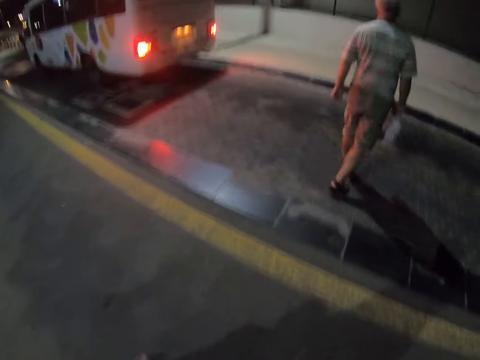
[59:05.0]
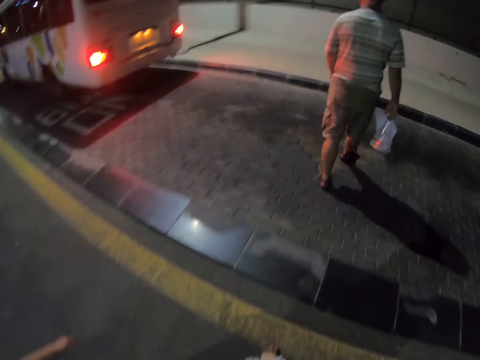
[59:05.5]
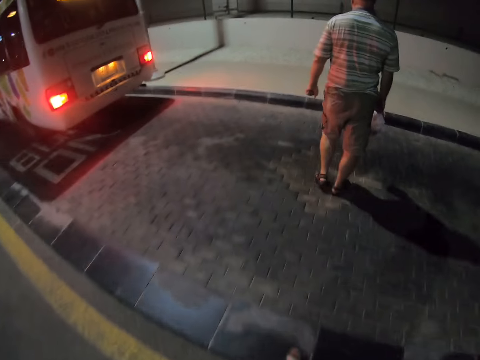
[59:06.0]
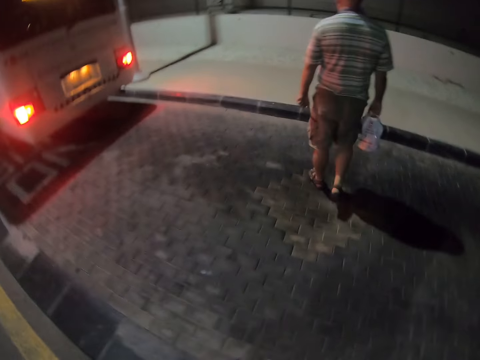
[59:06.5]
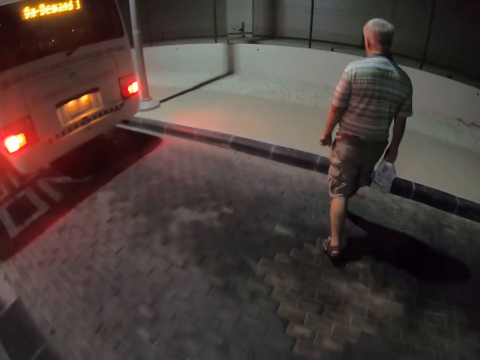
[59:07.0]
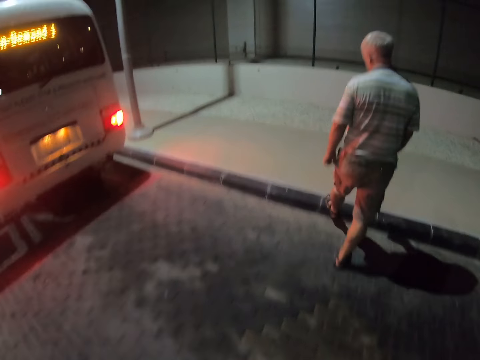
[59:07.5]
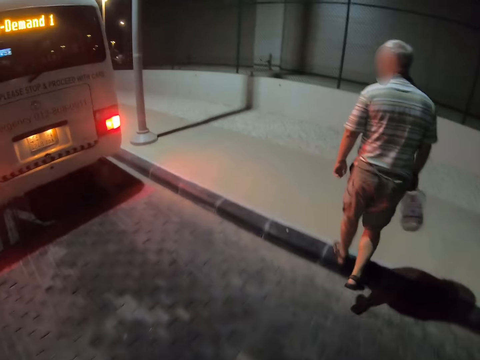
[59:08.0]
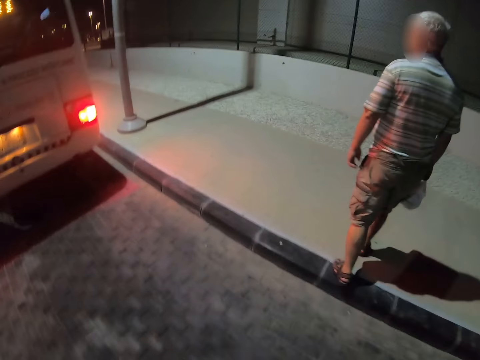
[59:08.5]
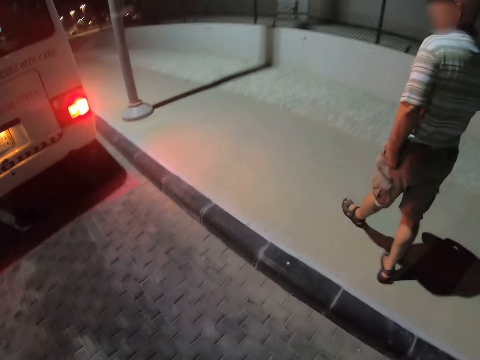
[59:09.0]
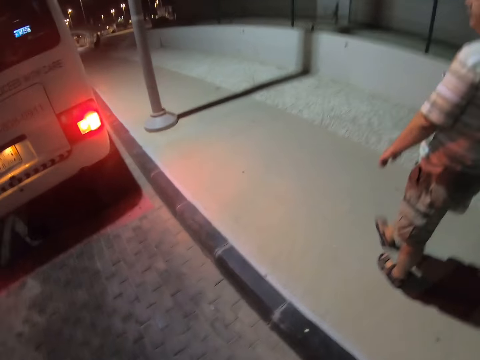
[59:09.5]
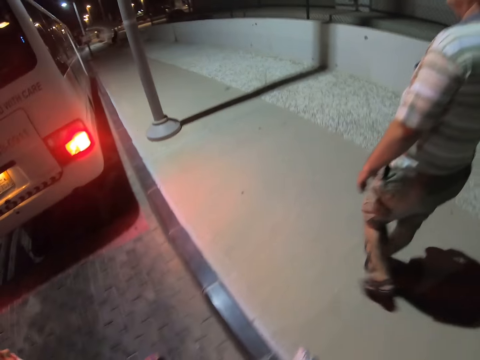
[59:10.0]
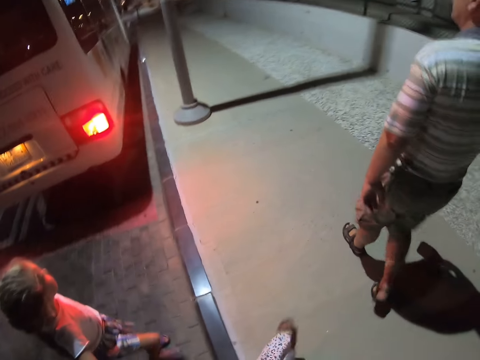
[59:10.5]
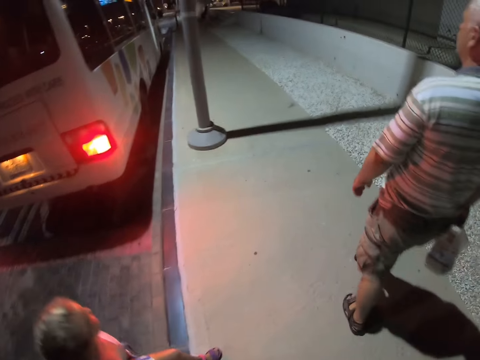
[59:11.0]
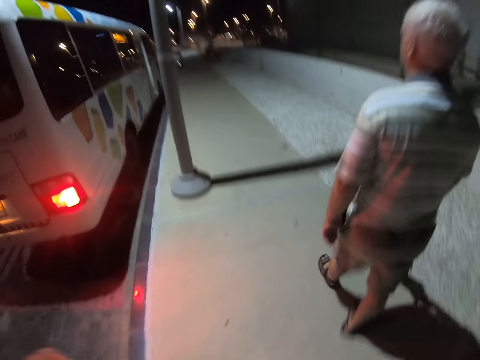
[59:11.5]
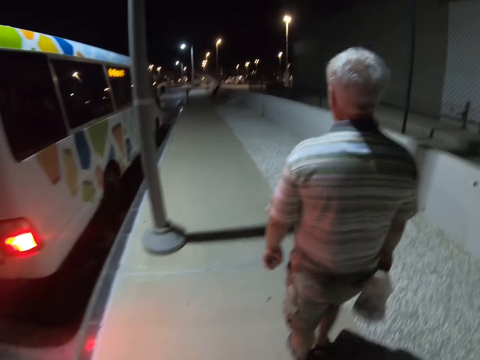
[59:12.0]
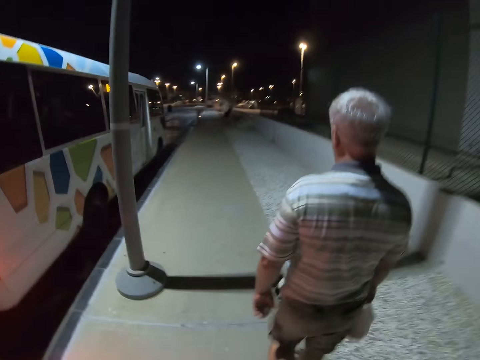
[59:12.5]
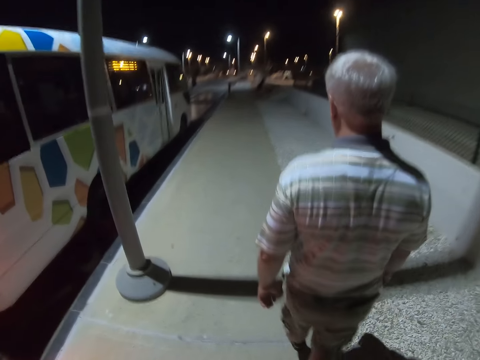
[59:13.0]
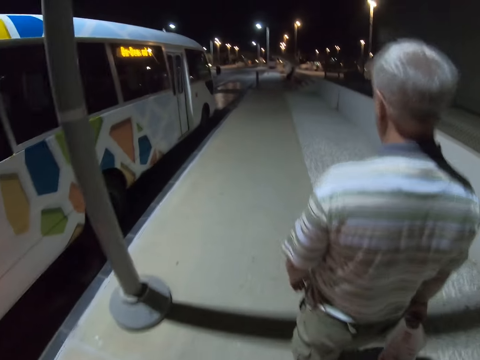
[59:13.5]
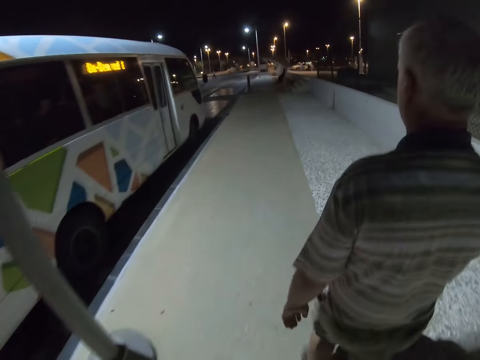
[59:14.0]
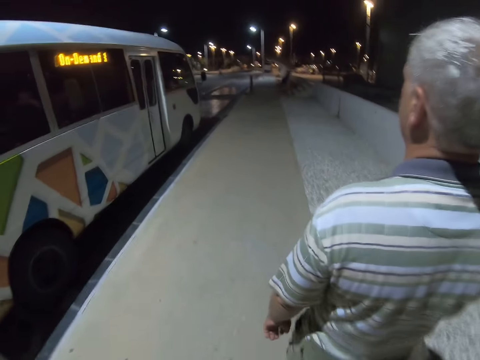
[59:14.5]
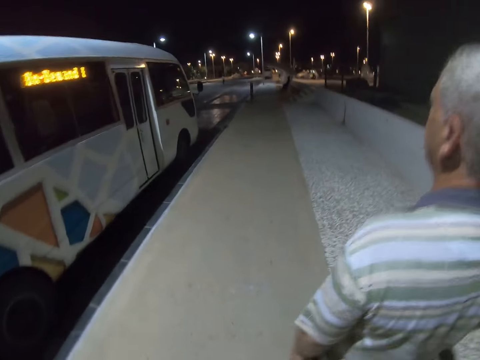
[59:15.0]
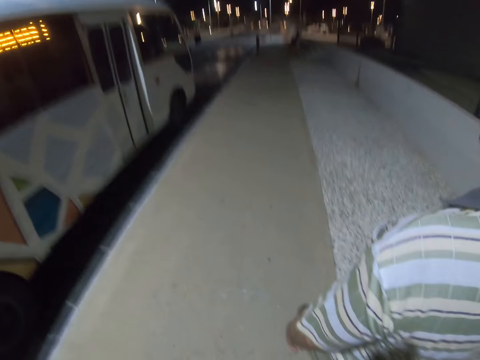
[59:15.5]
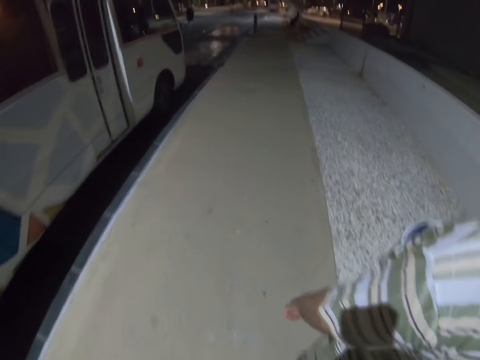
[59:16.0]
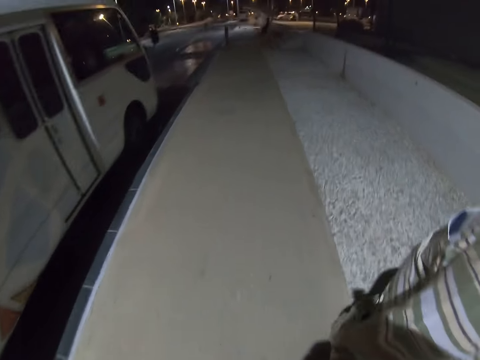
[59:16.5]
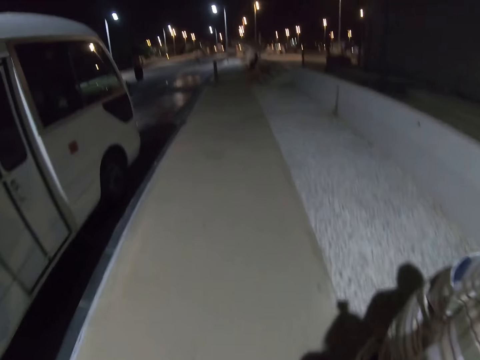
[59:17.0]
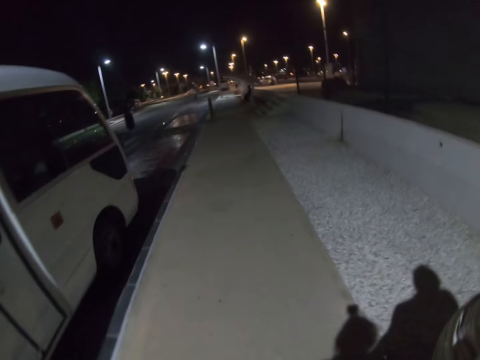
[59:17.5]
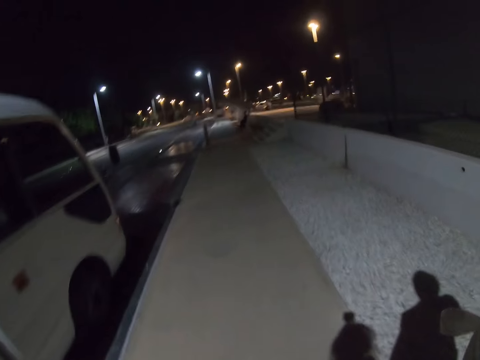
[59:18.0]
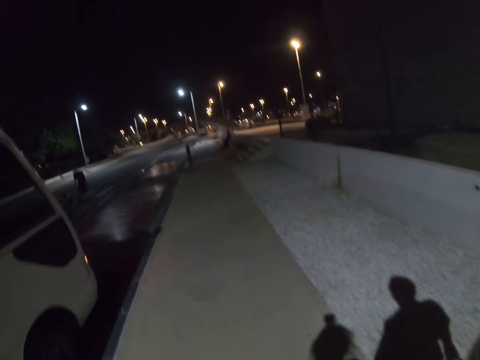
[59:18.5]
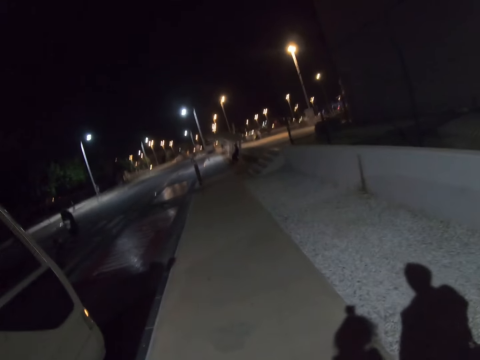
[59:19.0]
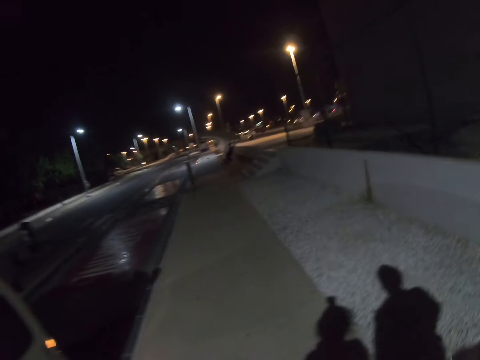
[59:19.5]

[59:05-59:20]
A person crosses the road with a child. A man walks on the pavement. The camera wearer walks down the street.

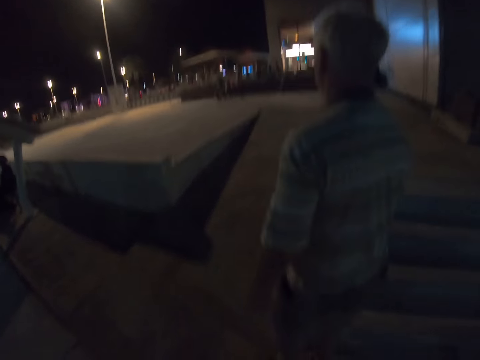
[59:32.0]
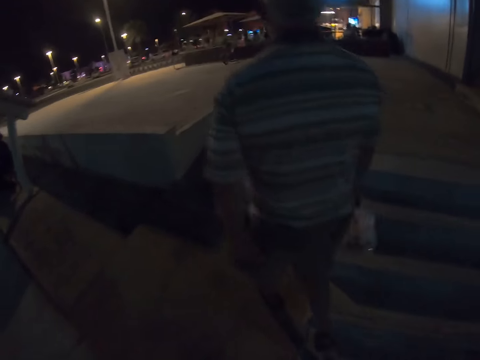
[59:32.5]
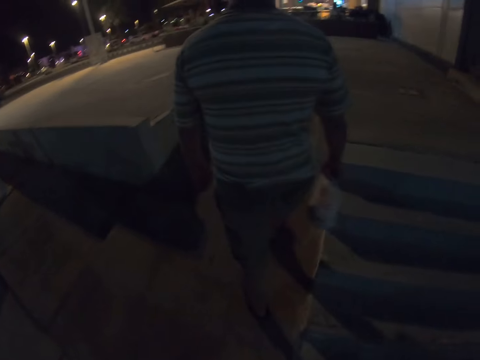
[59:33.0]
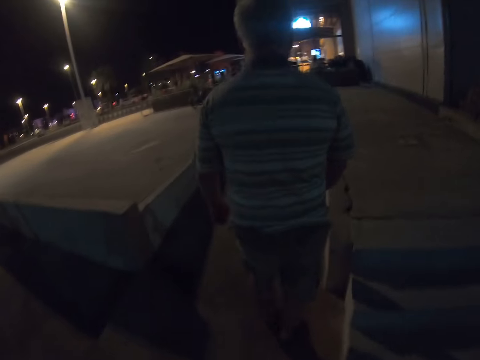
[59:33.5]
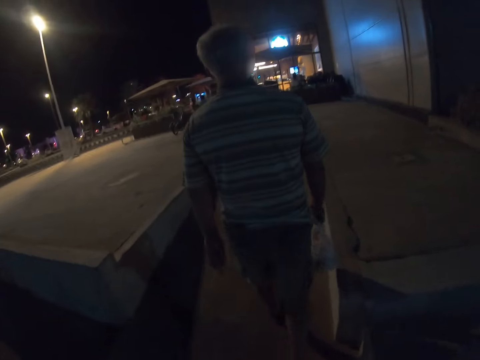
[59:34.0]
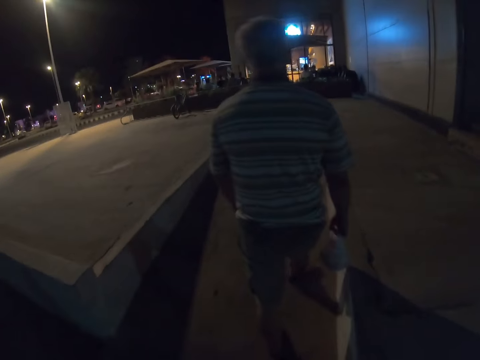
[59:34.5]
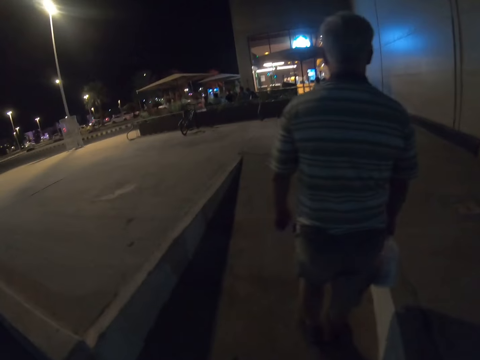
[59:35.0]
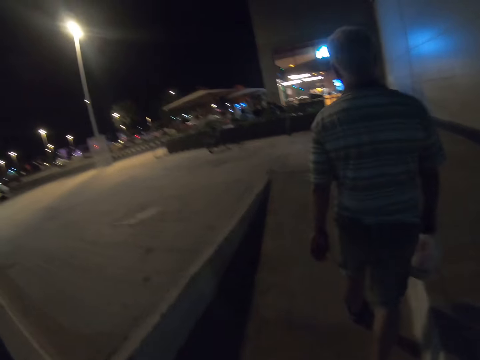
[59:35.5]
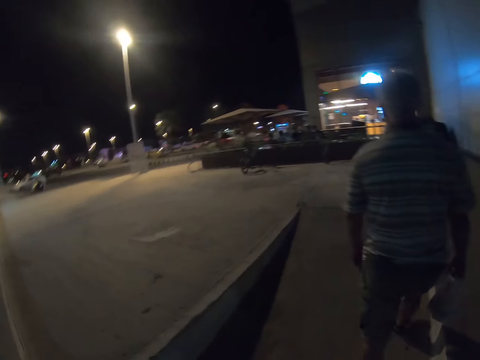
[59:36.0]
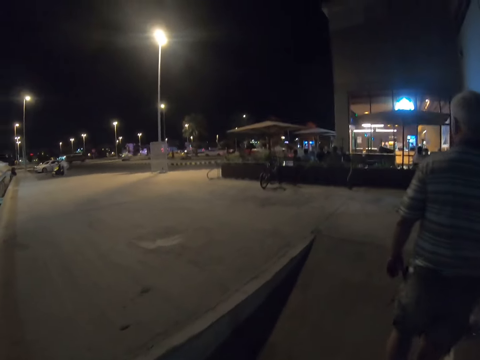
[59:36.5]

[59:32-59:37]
A man walks down the street.

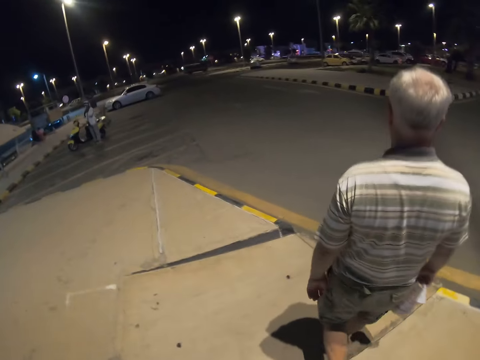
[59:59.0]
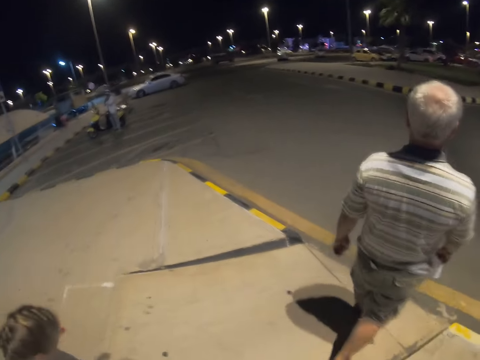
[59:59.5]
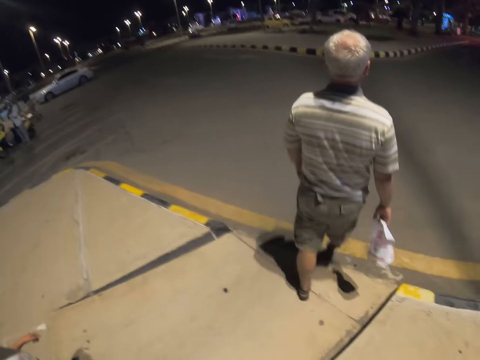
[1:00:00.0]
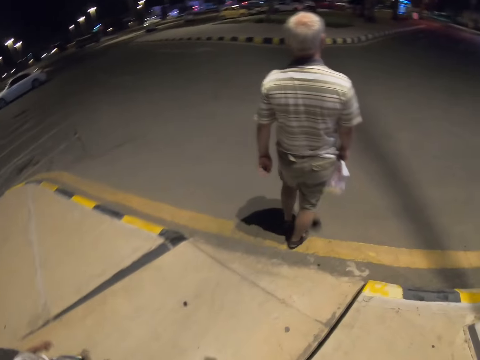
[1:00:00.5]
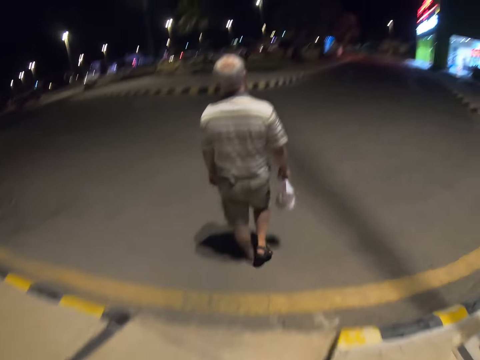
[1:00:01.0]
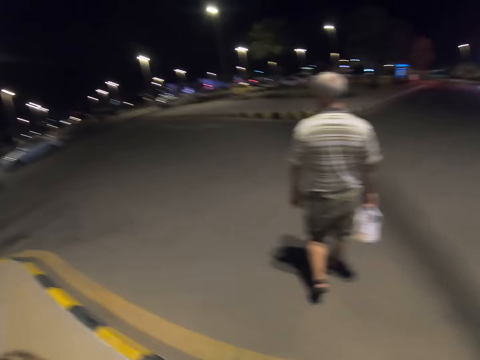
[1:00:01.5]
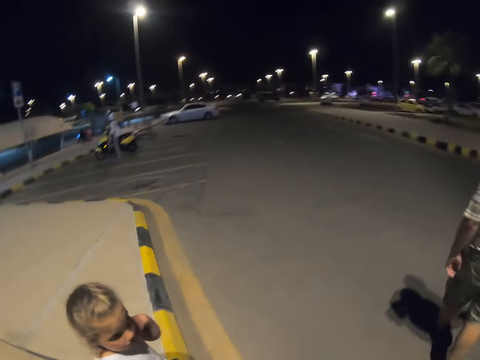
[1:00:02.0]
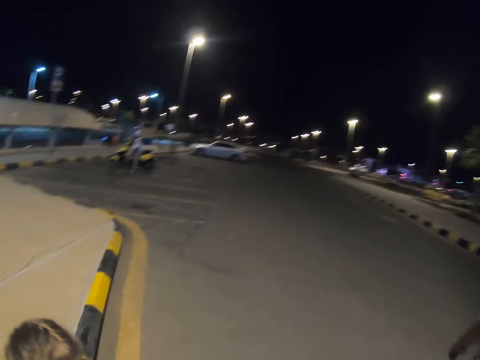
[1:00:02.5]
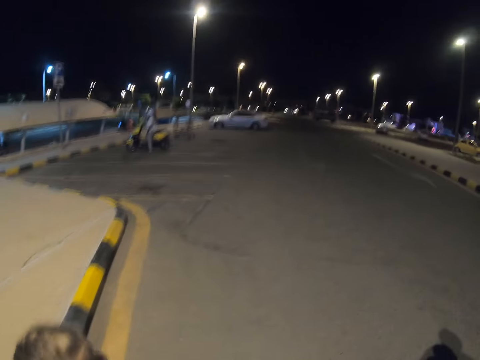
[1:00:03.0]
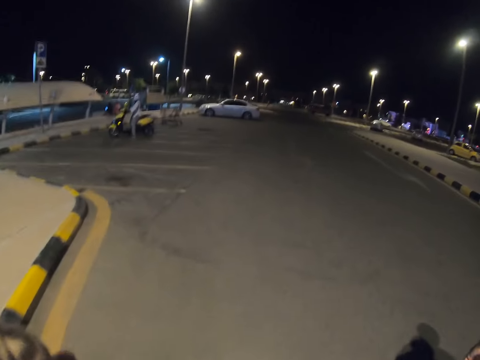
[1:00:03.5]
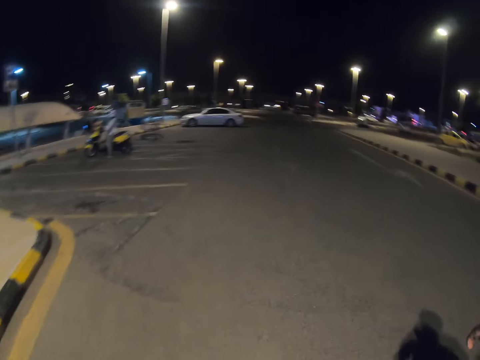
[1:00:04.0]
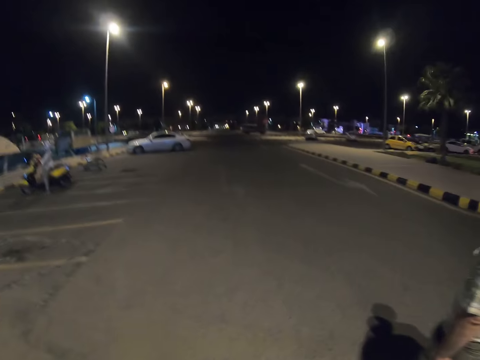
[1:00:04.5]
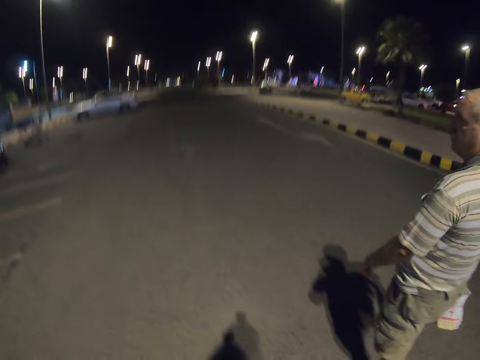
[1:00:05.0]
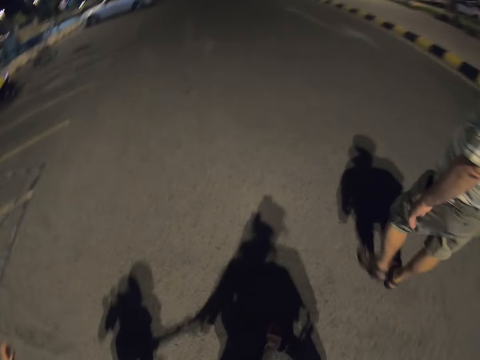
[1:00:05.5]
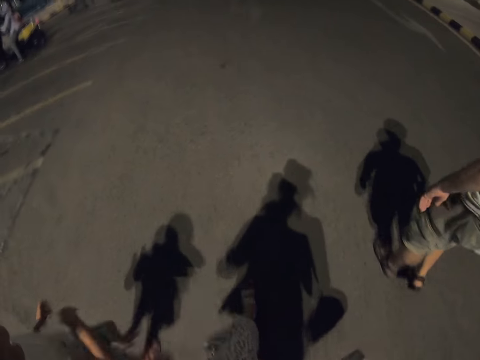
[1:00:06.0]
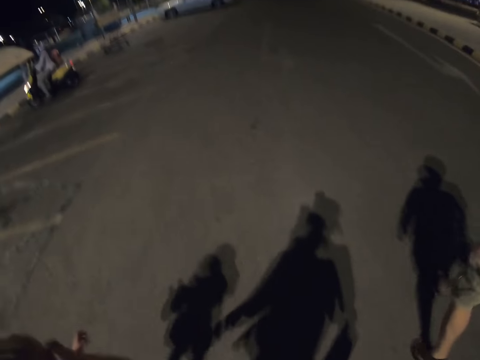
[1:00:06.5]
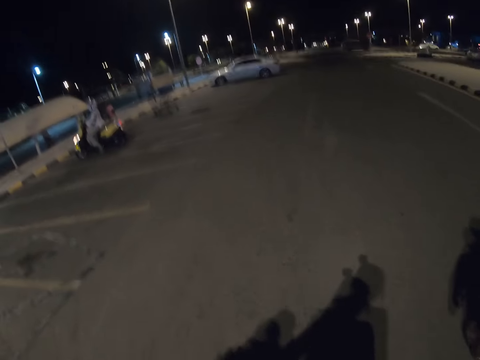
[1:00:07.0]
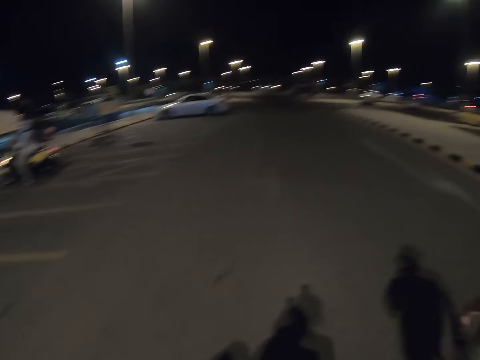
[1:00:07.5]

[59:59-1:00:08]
A man walks down the road. The camera wearer walks down the road.
